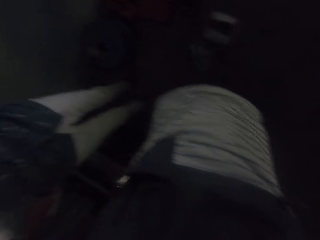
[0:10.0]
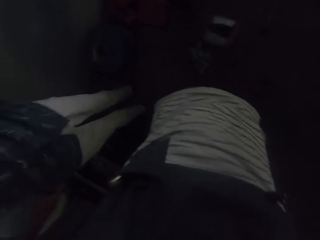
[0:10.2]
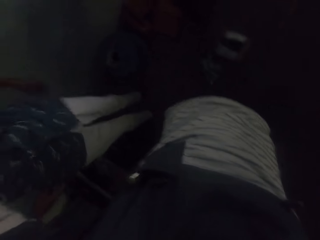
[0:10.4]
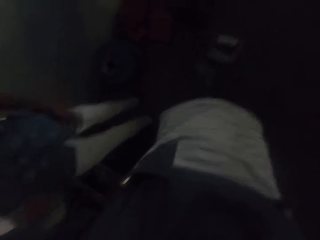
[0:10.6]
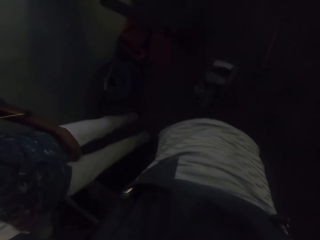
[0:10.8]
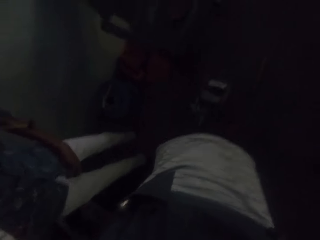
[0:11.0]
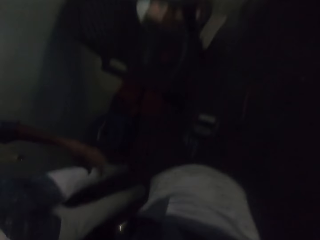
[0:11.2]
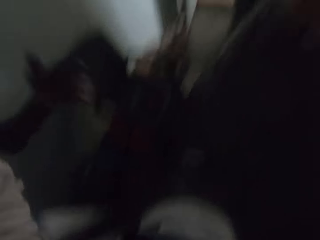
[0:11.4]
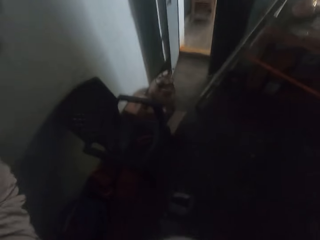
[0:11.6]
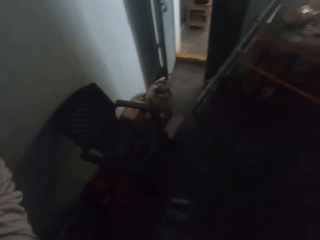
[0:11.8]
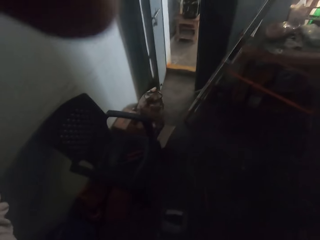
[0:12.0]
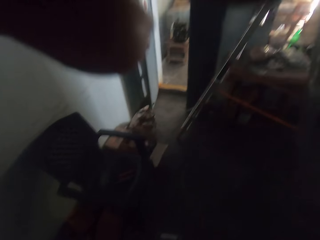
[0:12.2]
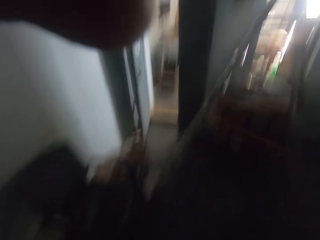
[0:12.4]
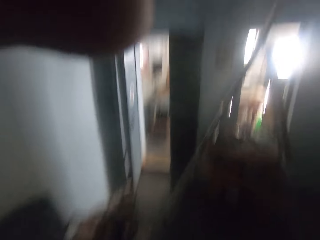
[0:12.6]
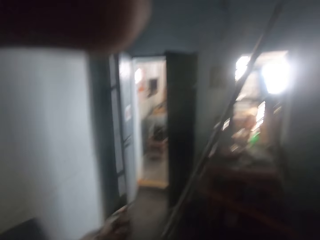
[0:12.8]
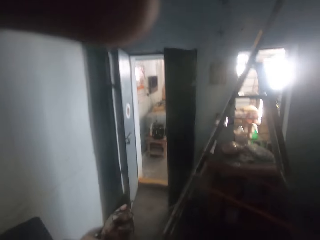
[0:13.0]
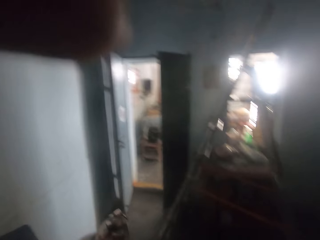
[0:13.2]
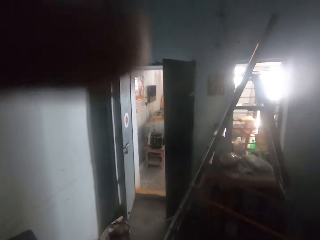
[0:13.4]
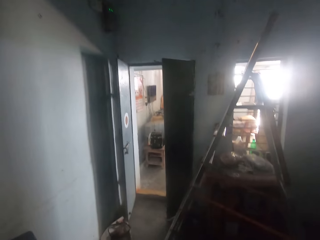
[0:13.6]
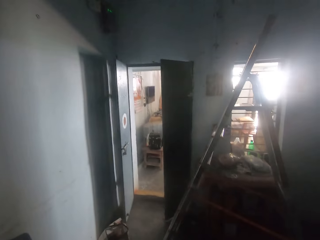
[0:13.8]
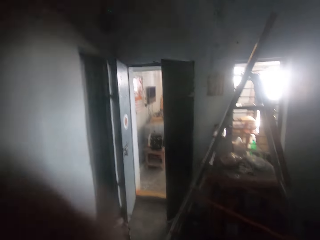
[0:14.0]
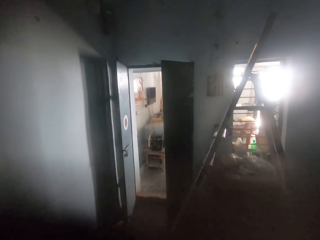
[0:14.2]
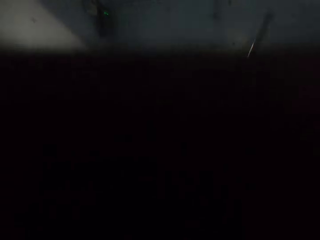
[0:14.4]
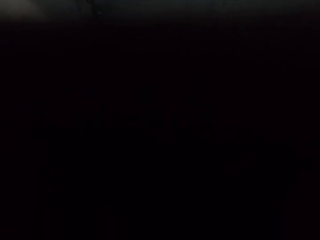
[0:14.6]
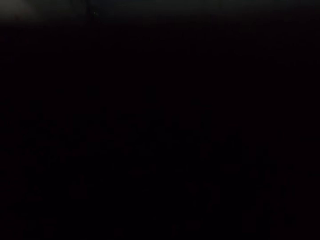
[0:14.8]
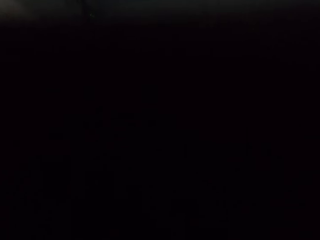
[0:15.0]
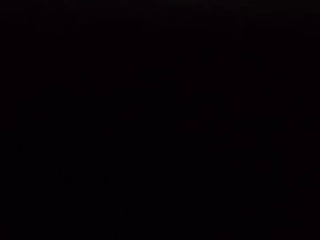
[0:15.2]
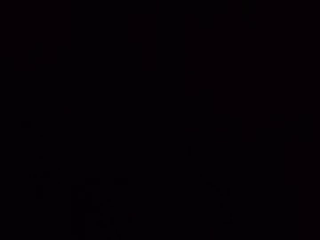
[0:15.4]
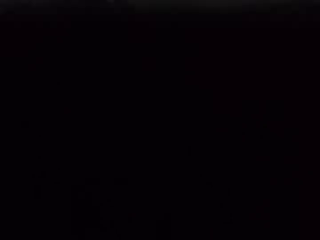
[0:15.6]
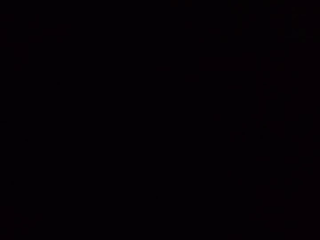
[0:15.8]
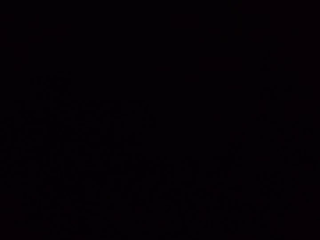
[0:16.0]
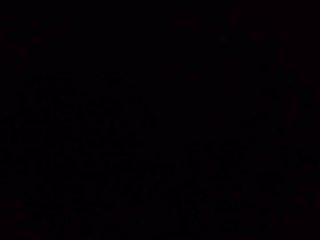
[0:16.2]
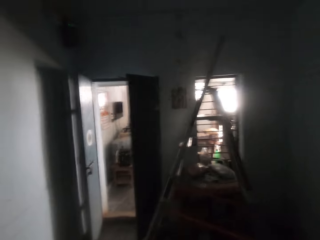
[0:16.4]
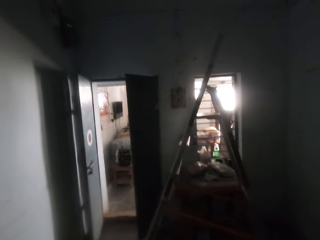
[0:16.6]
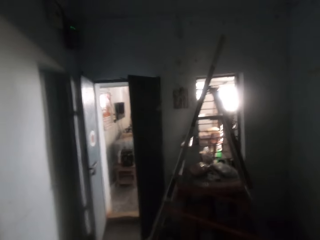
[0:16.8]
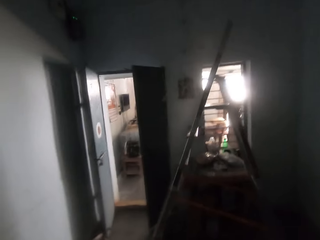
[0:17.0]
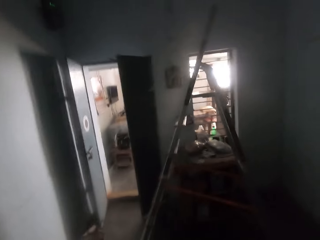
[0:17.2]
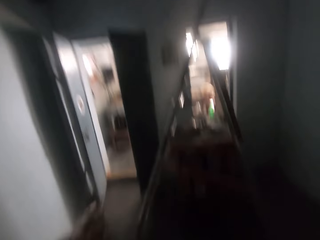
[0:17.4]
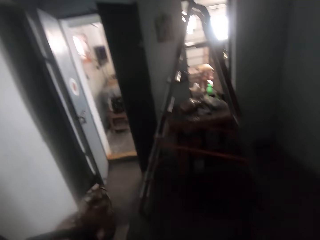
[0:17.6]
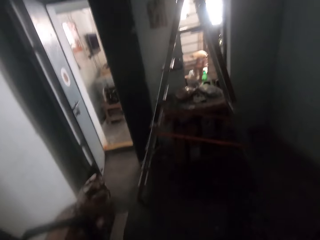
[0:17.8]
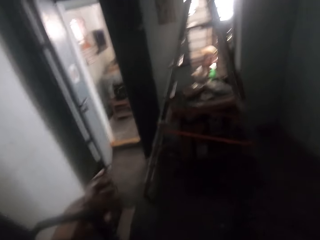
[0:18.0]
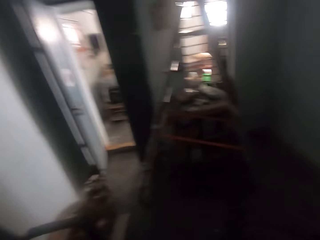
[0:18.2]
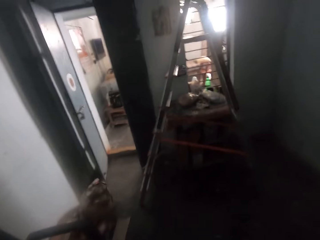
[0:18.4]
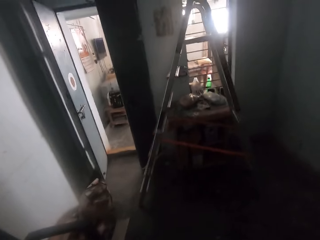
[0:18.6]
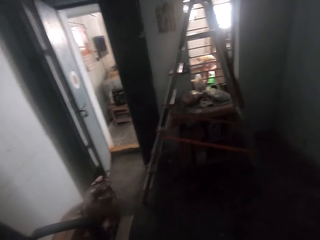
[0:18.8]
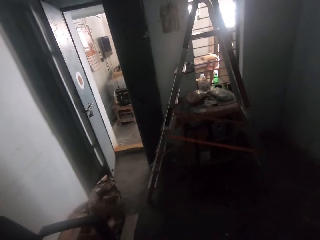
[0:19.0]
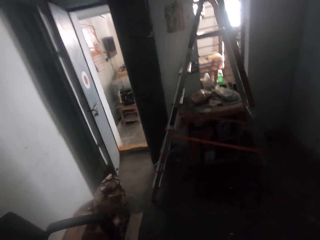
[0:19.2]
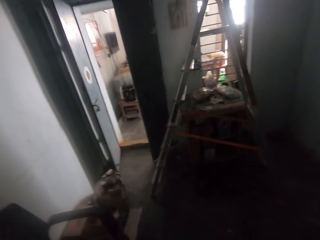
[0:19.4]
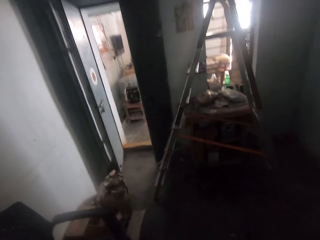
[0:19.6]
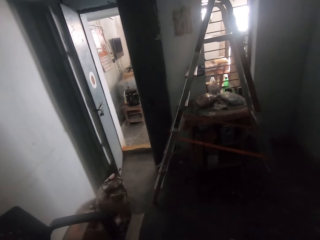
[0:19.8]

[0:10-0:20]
A person lifts a left hand up. The camera wearer adjusts the camera. The person talks to the camera wearer.

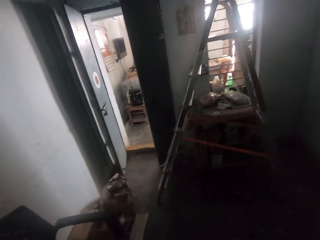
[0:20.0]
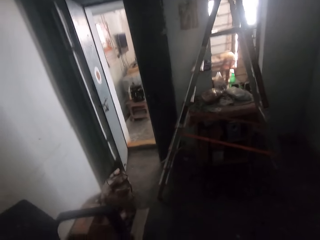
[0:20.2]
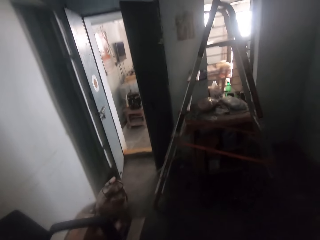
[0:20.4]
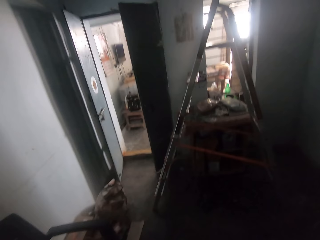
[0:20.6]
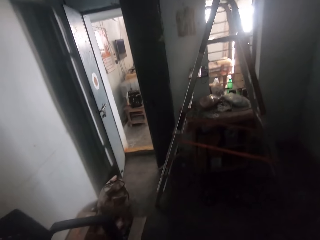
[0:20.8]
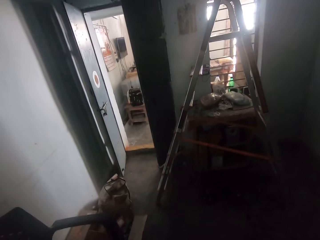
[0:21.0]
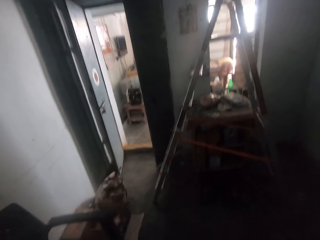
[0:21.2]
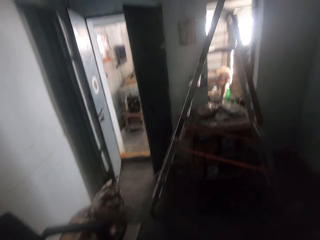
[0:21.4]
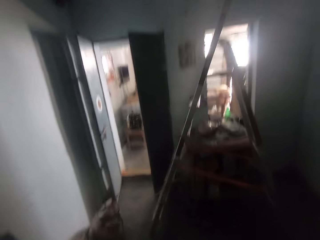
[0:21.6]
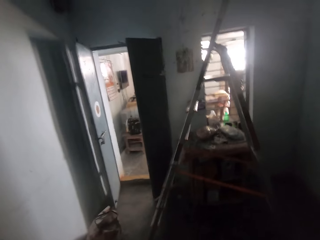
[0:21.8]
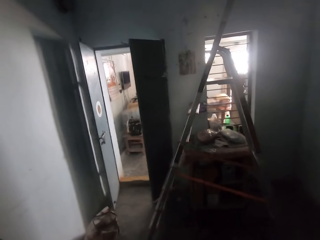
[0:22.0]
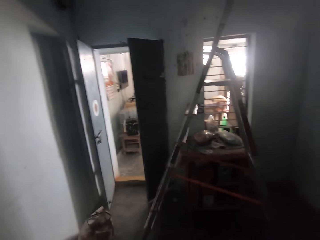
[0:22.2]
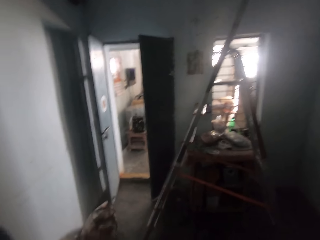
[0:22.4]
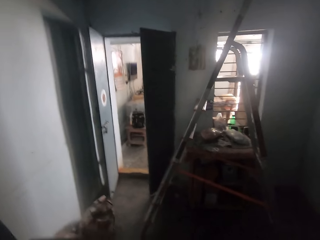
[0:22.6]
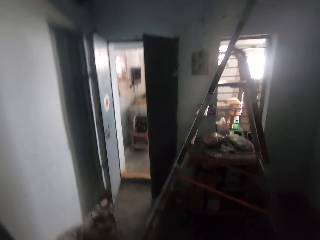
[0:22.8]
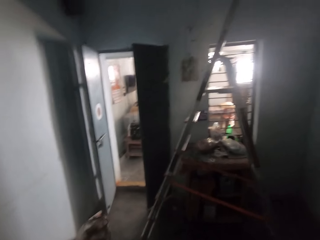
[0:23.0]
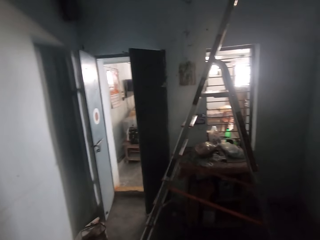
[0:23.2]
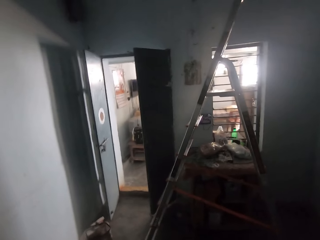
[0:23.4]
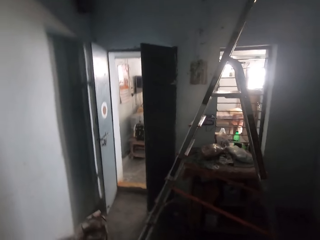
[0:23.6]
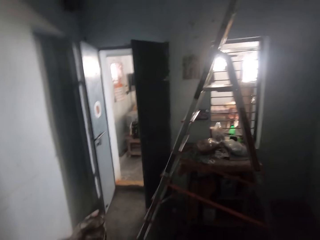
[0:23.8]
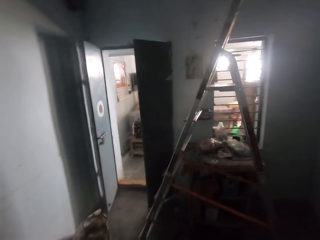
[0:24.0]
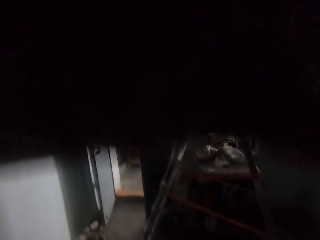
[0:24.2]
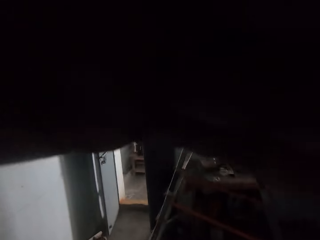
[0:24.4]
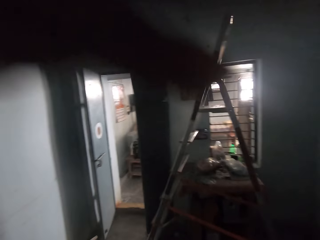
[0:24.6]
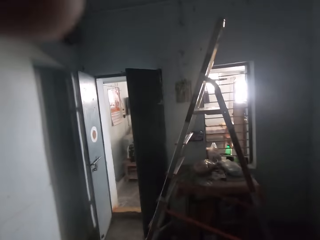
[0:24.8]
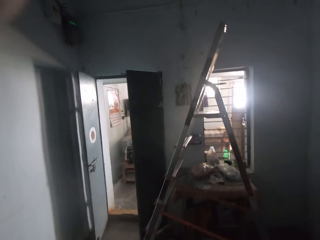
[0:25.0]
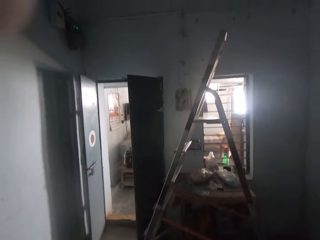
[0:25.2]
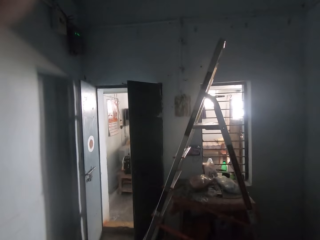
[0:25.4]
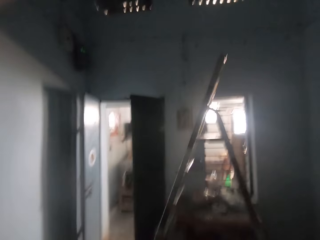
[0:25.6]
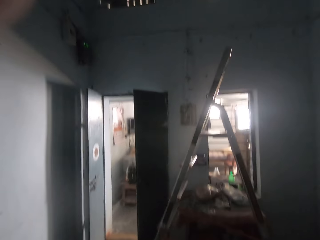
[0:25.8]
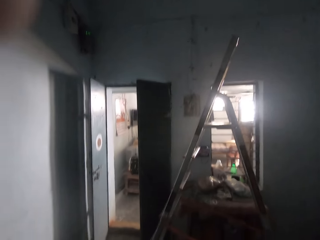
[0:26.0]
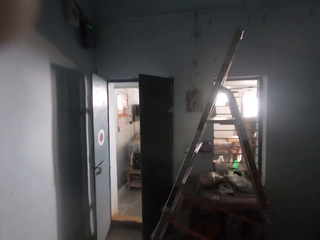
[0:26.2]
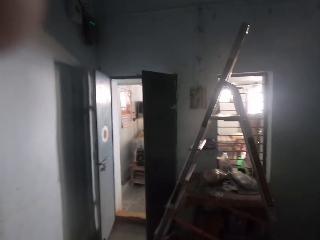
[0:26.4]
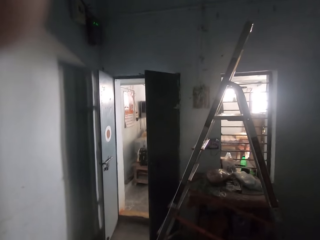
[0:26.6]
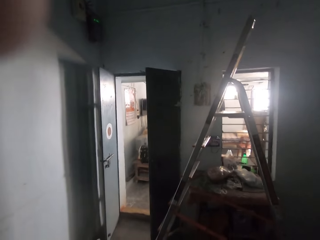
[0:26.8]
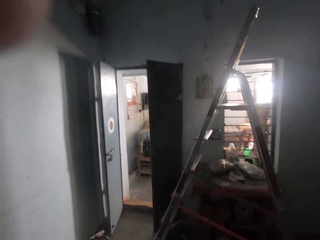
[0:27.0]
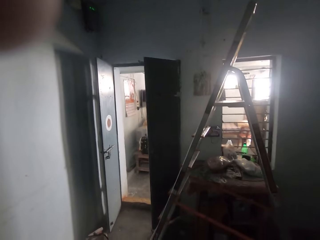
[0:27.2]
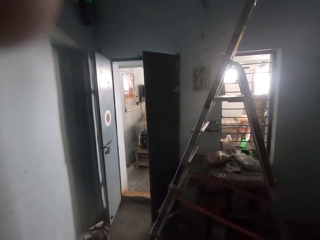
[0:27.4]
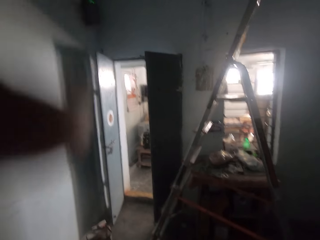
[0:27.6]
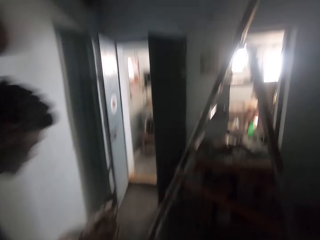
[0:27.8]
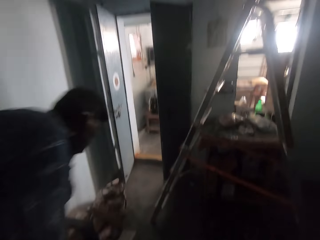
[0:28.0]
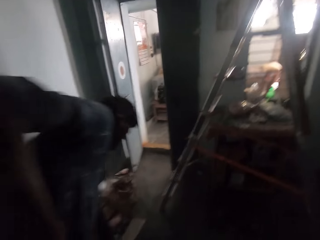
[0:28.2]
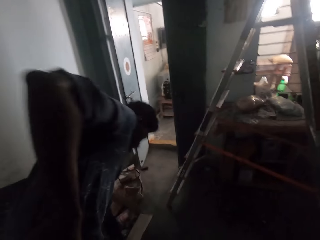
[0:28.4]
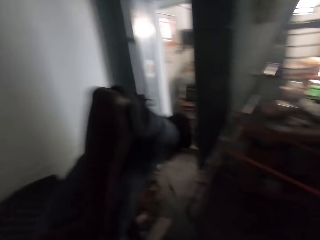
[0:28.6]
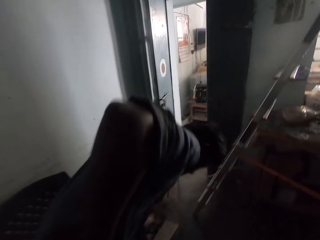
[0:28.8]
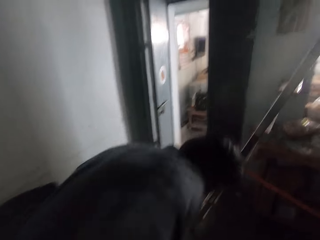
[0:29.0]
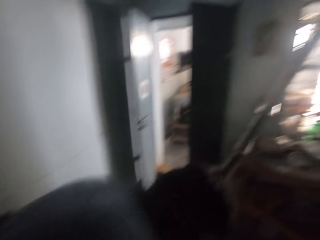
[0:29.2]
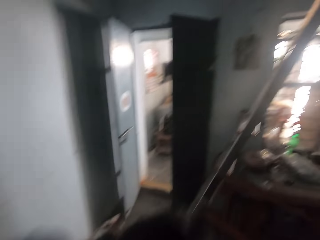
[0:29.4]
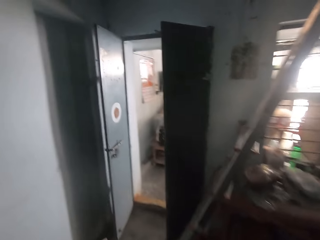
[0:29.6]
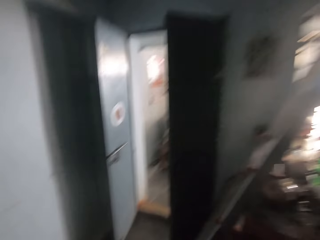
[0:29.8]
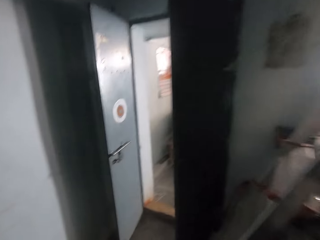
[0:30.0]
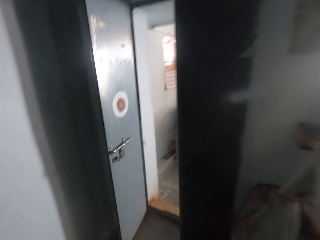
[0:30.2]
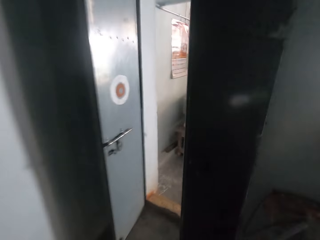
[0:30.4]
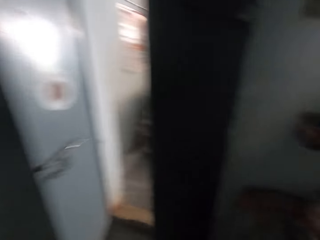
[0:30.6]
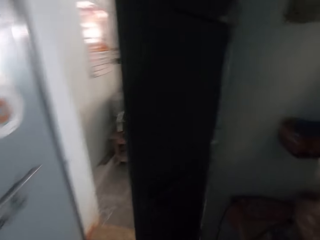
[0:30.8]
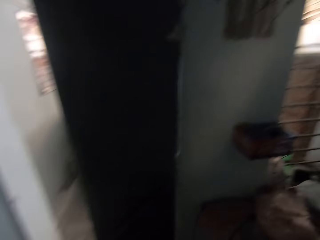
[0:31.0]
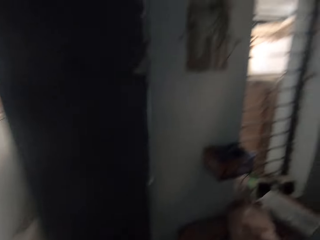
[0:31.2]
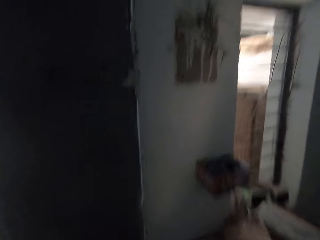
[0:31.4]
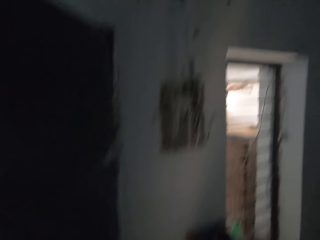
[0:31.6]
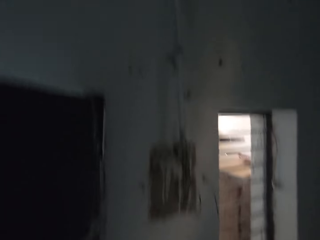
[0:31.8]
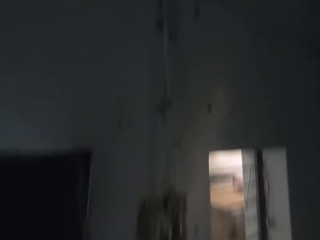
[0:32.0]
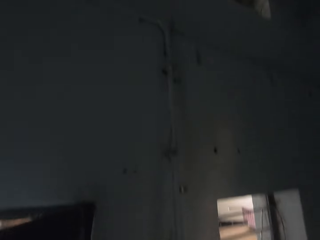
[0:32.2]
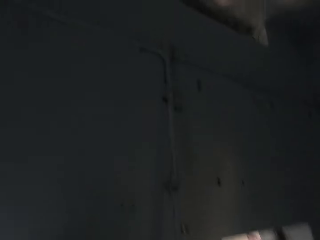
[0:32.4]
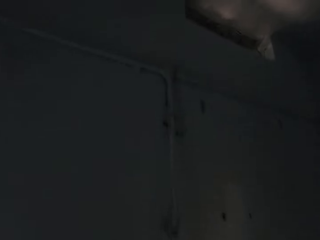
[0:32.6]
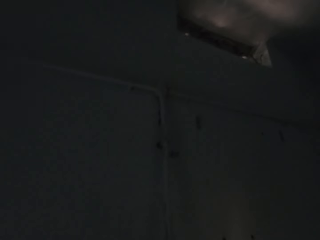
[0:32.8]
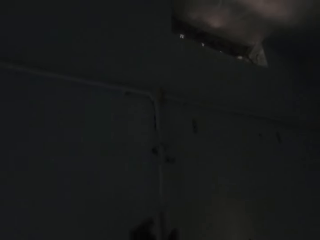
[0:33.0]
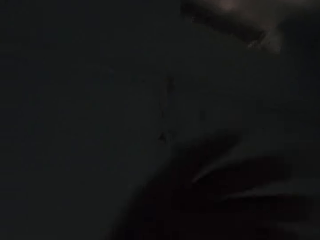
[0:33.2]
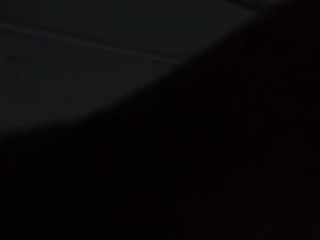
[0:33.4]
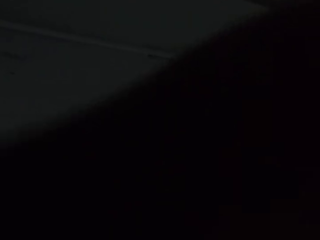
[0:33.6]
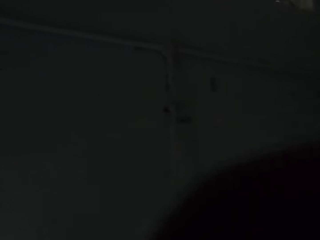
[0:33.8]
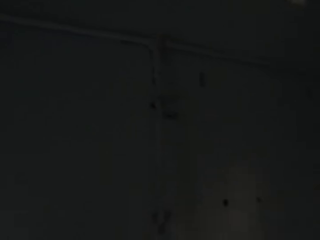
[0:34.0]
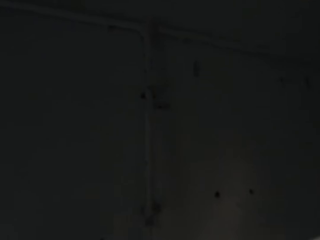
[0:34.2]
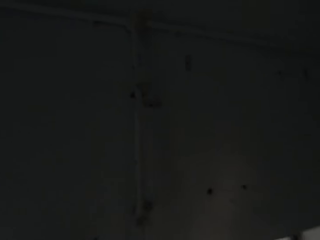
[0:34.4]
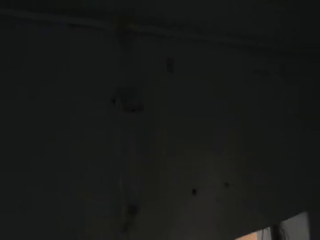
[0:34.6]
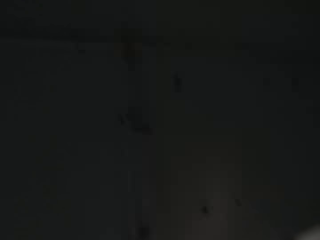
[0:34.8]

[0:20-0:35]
The camera wearer interacts with a man. They grab the camera with a left hand. The man talks to the camera wearer. The man bends the body. The camera wearer walks in the room. They climb a ladder. They stare at the wall. They adjust the camera.
